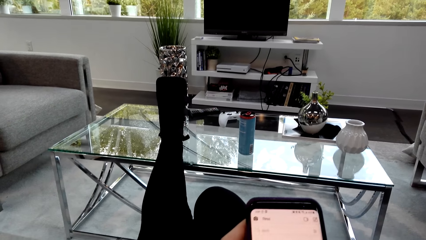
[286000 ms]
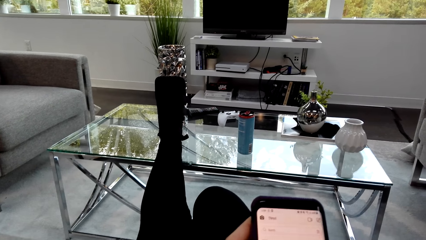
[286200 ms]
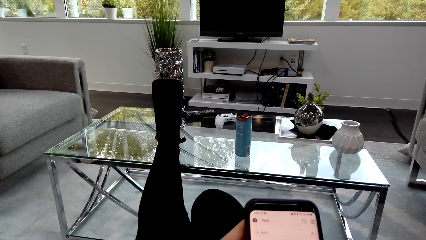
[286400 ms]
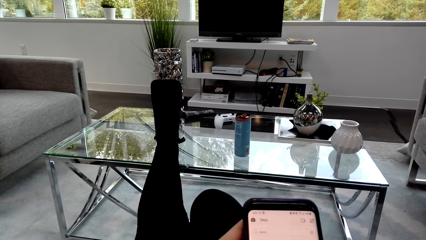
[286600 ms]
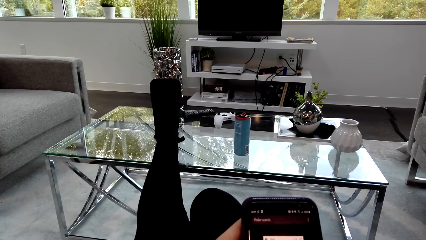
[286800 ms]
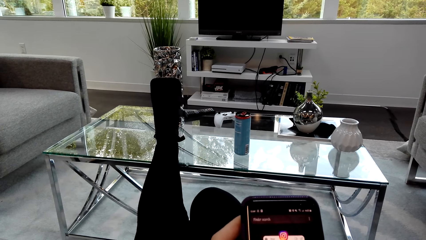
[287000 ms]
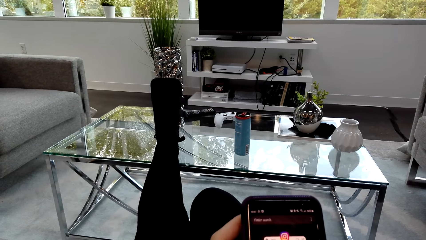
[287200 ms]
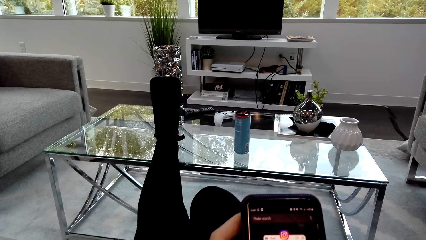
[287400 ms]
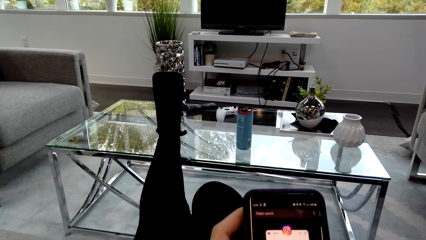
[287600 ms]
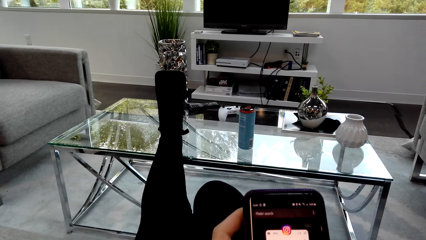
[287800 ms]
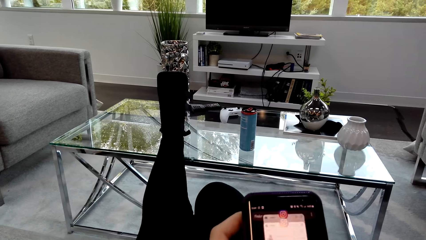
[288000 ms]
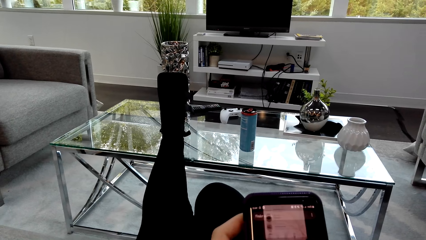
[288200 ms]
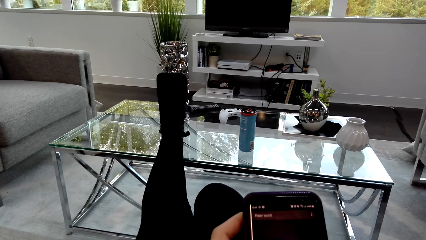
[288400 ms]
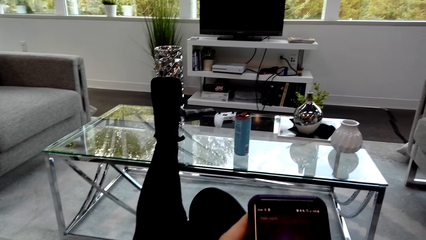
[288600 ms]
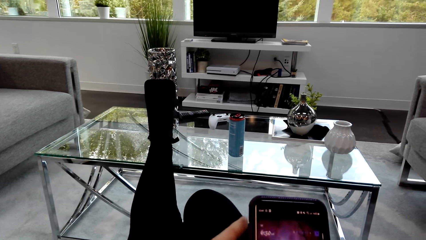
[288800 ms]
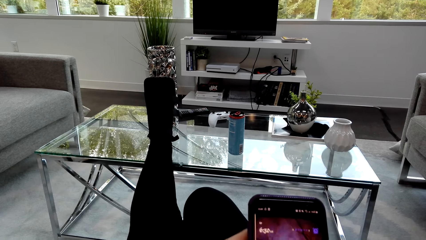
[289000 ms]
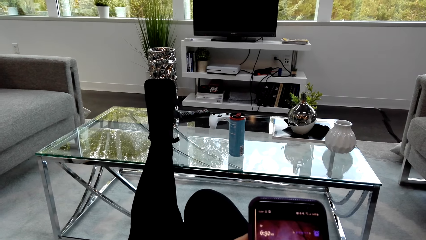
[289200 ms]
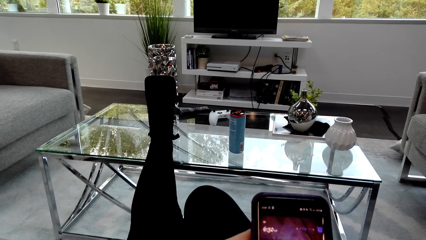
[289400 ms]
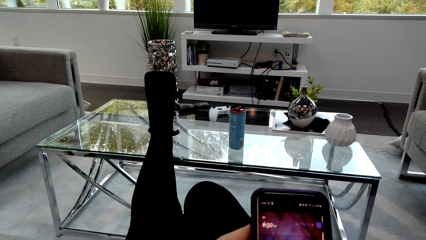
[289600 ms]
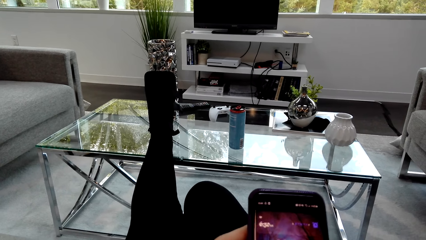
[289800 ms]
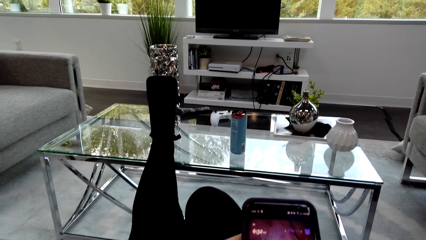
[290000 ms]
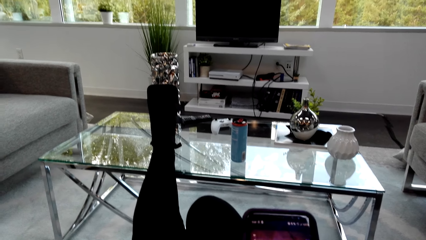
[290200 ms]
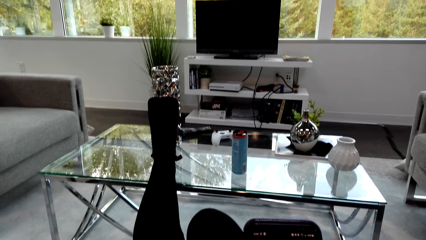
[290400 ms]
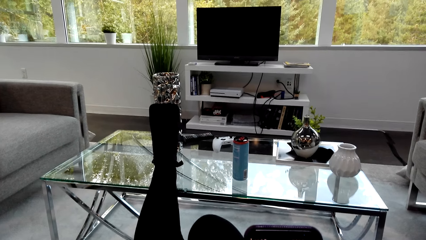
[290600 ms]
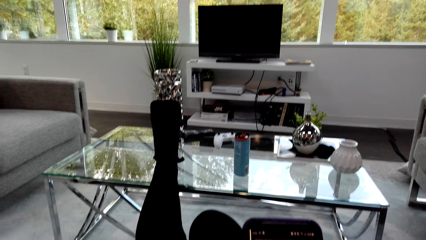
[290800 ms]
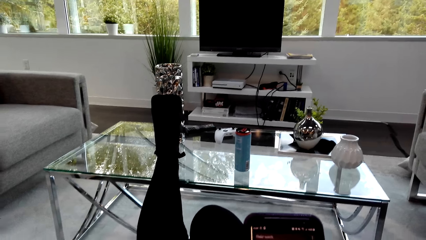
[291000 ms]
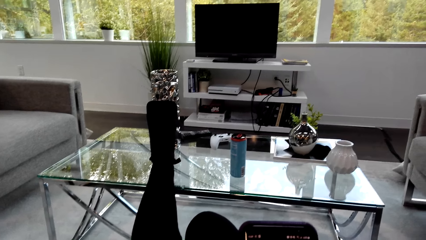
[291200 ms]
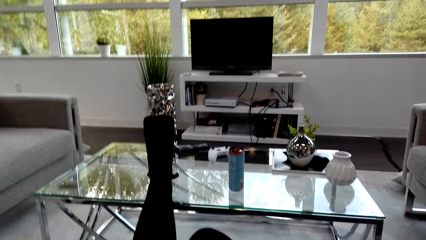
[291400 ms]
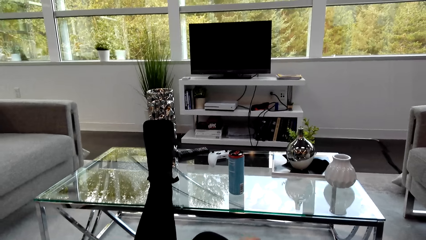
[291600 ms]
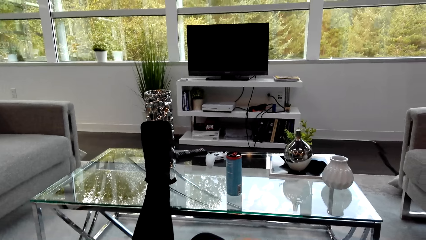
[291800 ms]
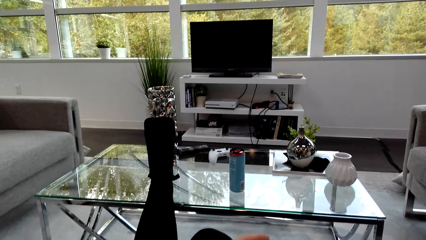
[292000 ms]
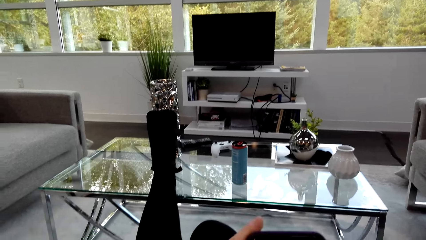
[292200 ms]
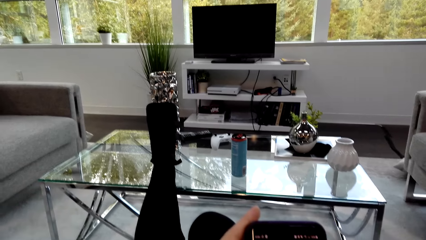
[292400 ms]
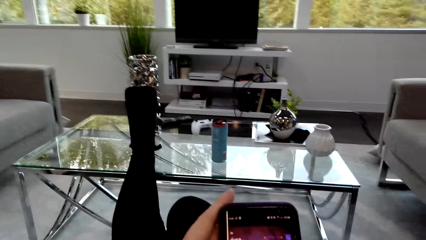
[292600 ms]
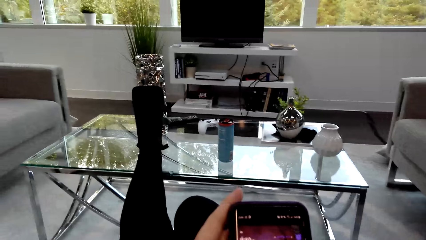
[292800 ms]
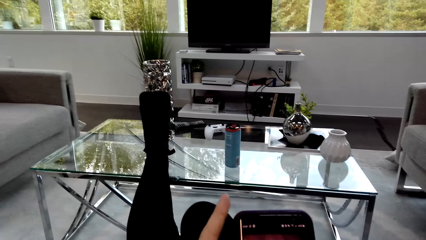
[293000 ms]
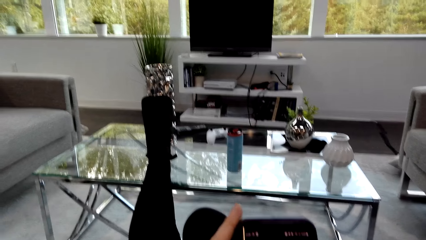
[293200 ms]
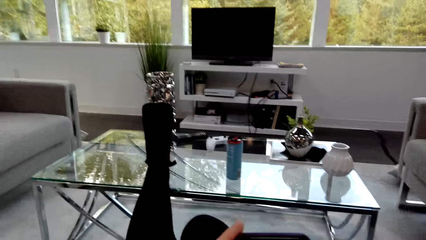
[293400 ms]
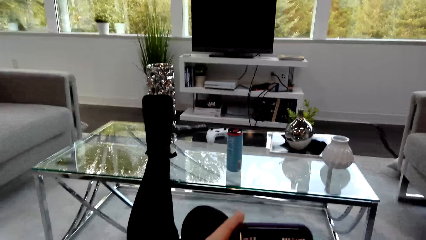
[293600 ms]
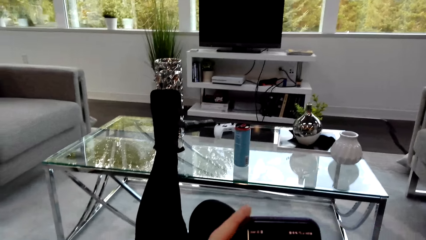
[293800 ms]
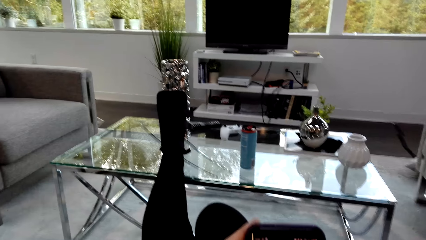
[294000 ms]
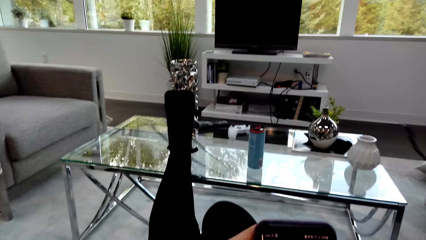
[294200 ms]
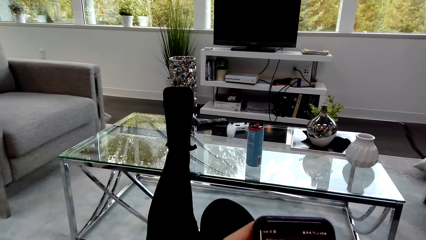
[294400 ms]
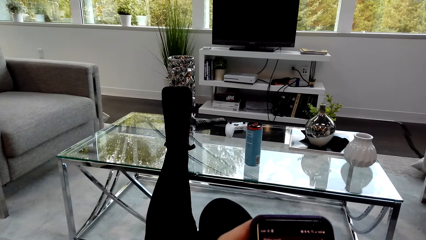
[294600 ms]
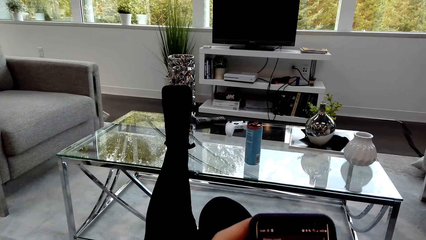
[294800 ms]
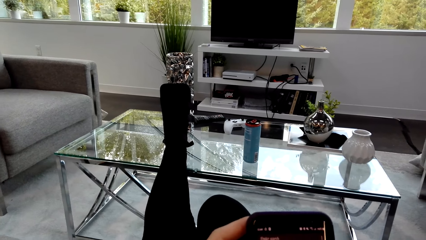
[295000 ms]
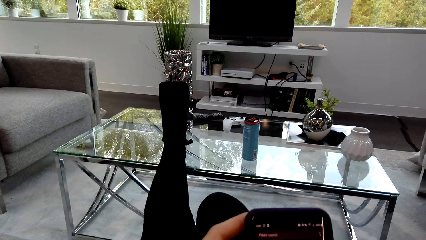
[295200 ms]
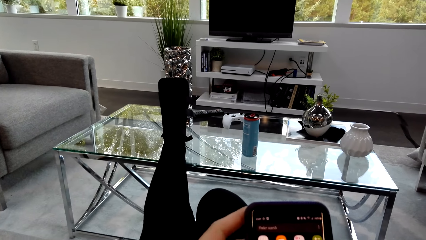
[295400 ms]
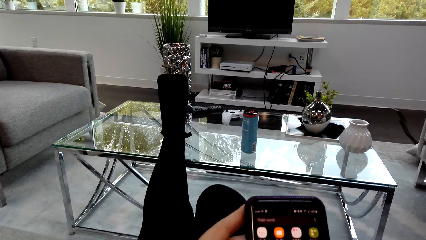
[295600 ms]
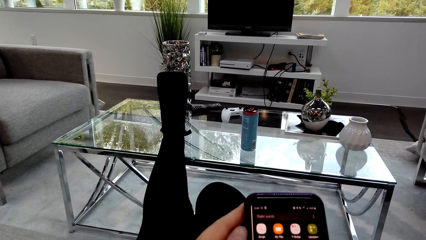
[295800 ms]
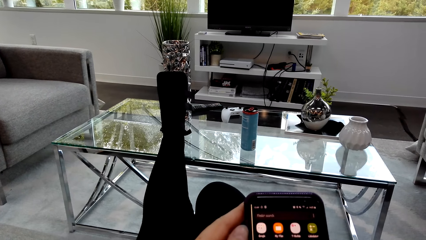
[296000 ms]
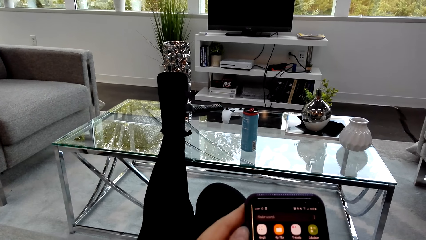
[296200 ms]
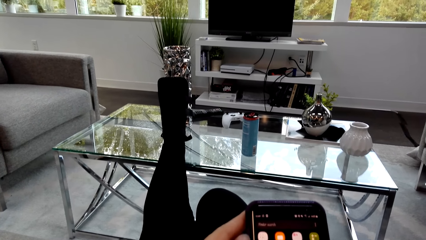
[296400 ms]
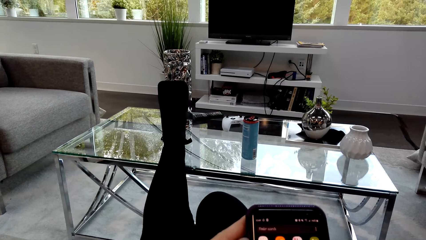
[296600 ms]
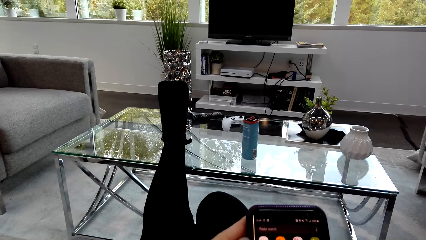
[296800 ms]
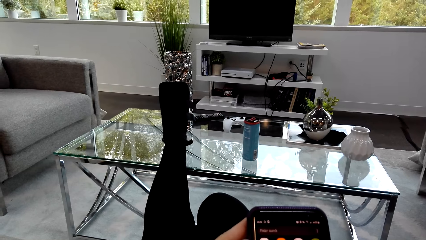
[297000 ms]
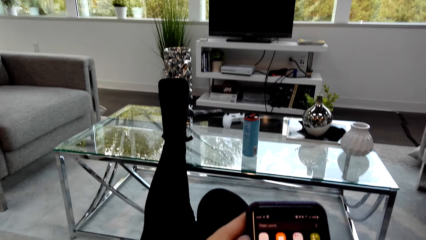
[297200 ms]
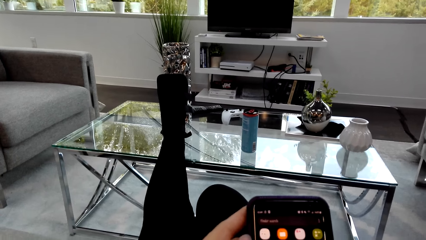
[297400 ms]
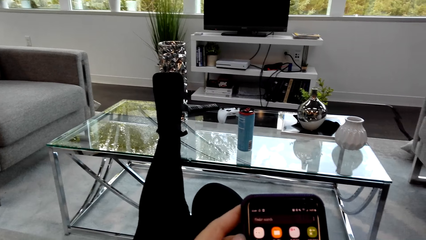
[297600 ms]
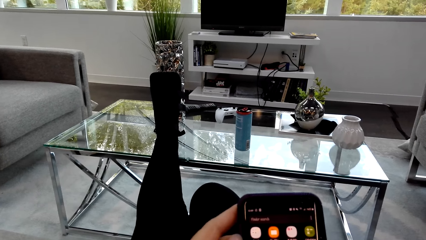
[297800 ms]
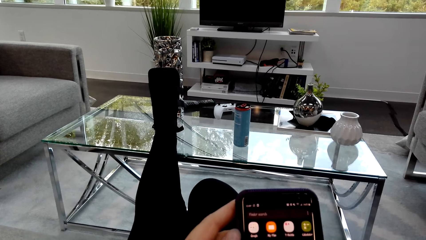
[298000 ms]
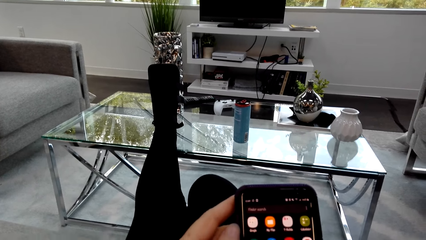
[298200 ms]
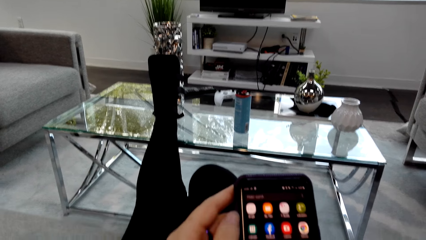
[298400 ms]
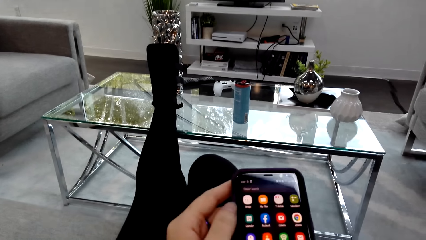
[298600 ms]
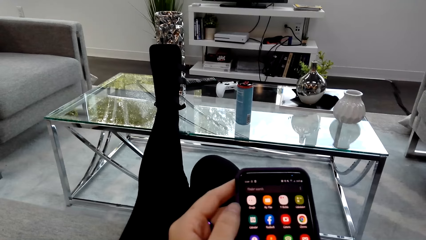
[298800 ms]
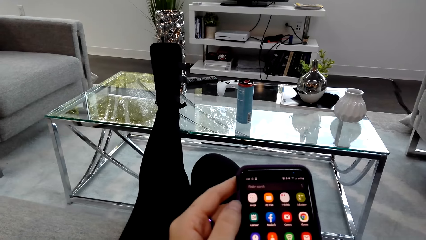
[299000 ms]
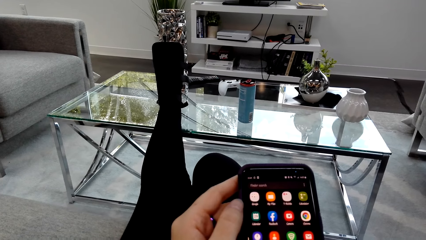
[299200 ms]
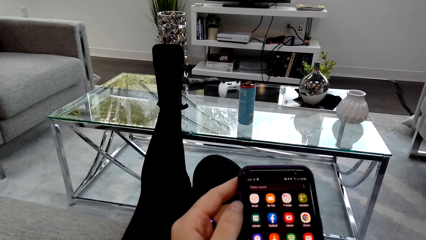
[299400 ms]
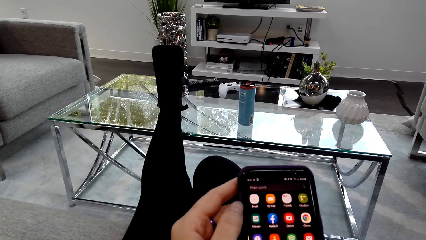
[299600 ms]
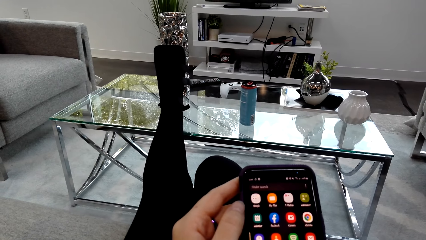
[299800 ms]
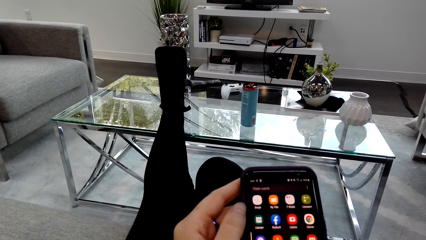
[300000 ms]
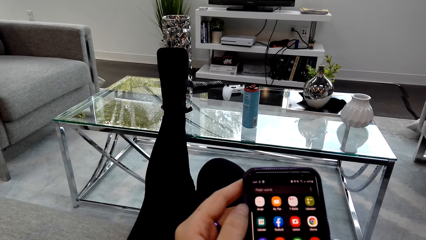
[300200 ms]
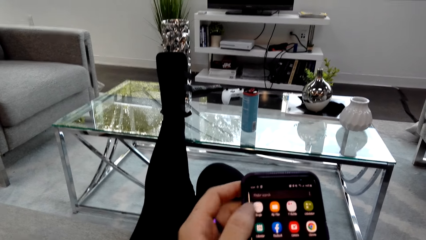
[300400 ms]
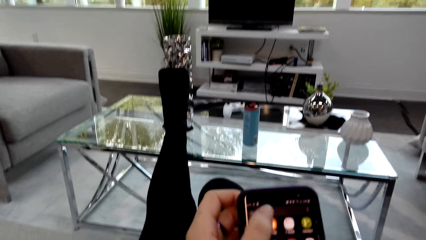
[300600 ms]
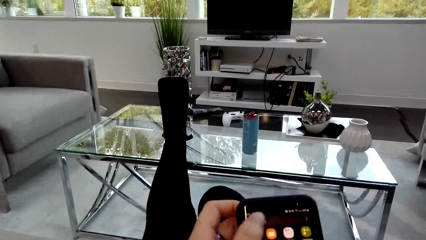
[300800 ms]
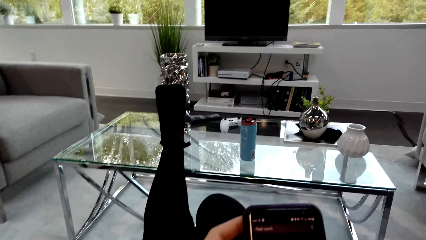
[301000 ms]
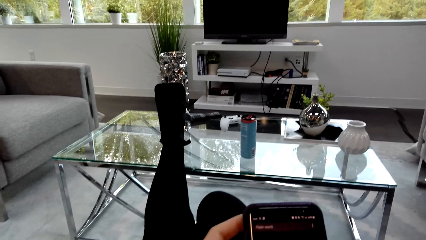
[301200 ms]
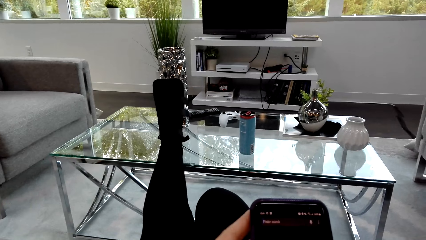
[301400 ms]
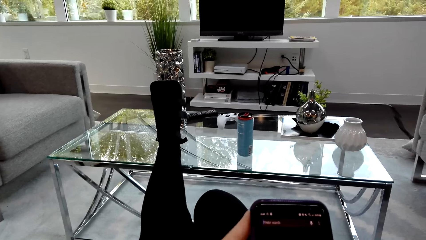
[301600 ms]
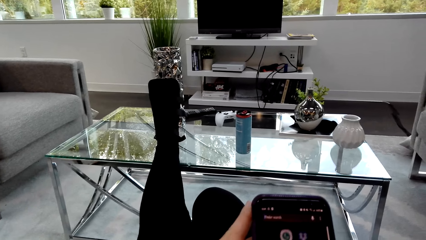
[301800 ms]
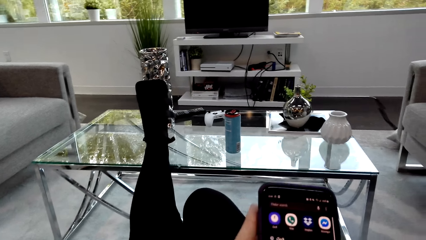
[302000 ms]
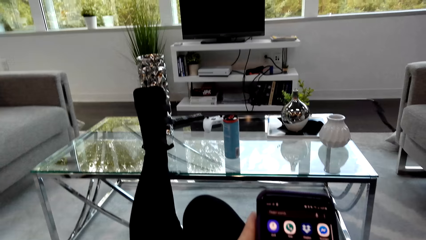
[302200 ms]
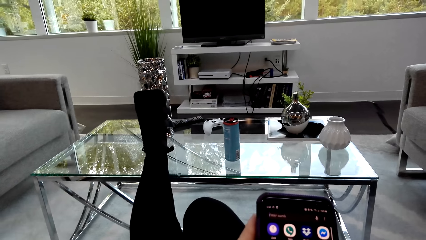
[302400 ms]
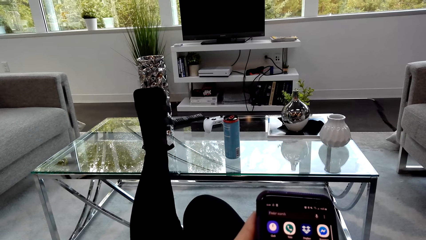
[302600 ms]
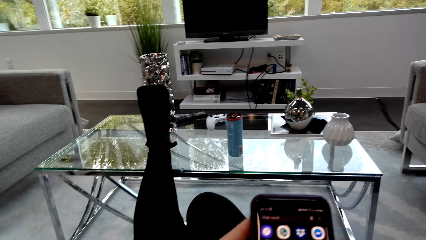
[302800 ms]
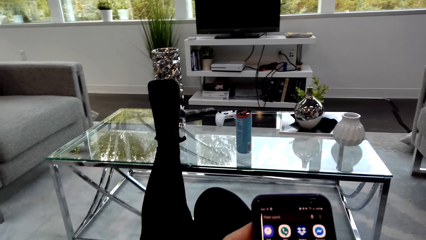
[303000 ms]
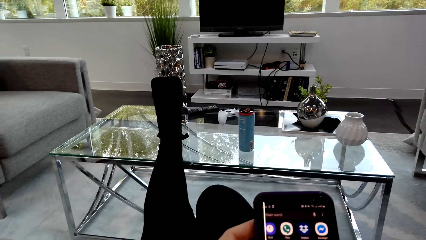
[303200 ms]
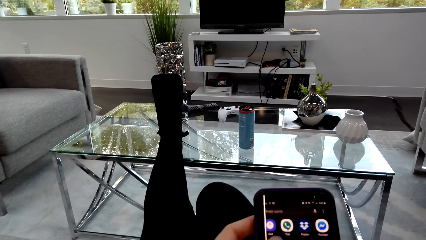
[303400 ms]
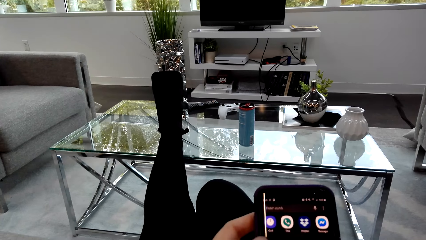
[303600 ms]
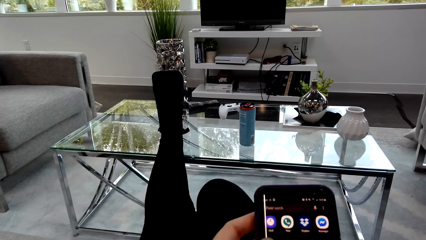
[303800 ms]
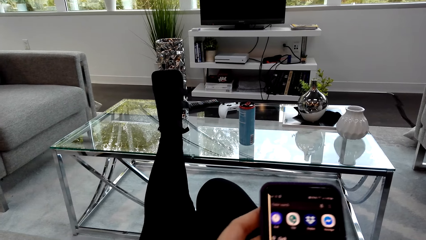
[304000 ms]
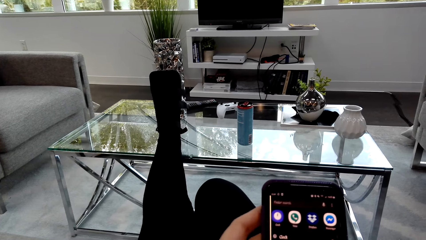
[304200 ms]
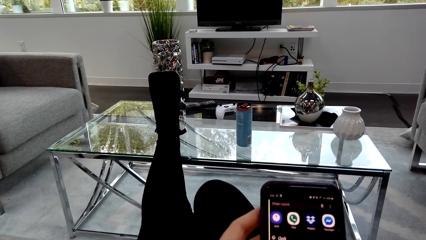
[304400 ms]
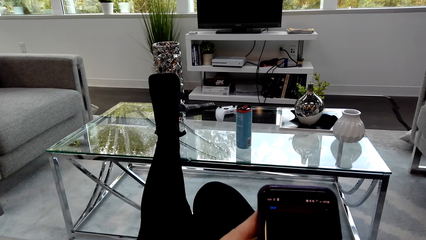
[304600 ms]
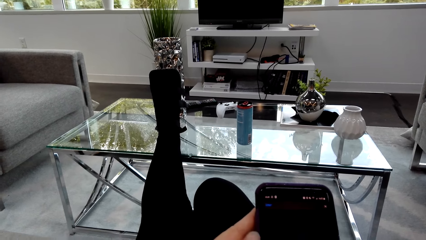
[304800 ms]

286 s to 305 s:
The camera wearer scrolls the phone. They scroll the phone again. A man talks with the camera wearer. The camera wearer holds the phone. The man talks with the camera wearer. The camera wearer talks with the man and scrolls the phone. They scroll the phone again.
